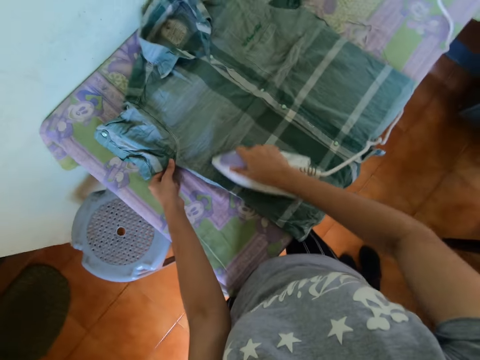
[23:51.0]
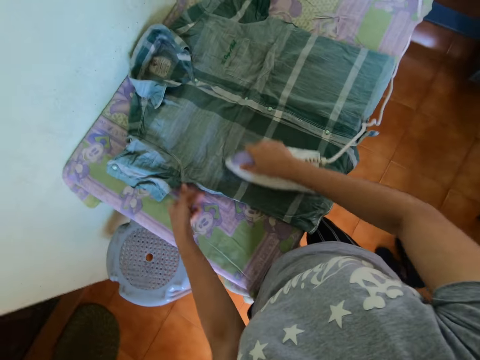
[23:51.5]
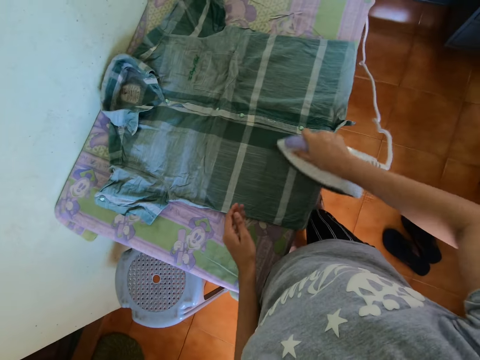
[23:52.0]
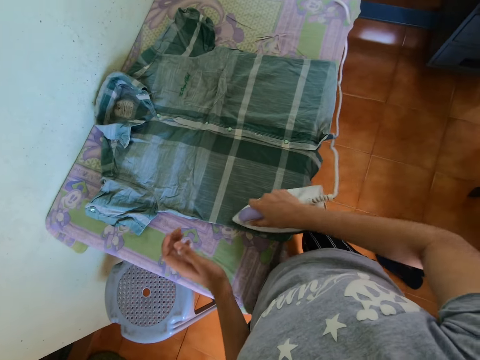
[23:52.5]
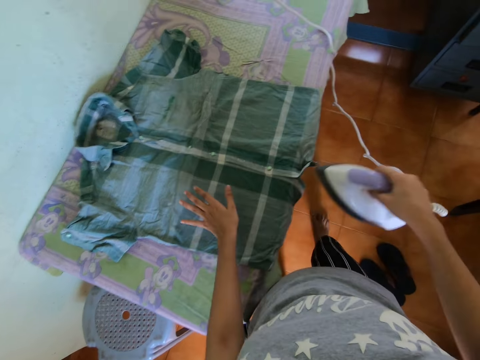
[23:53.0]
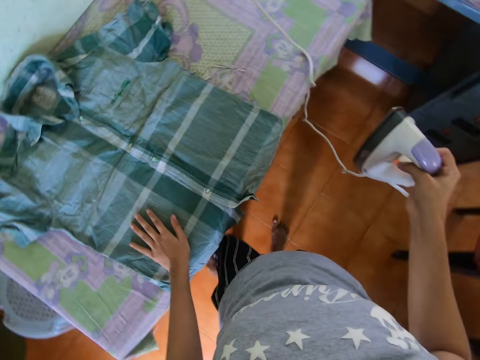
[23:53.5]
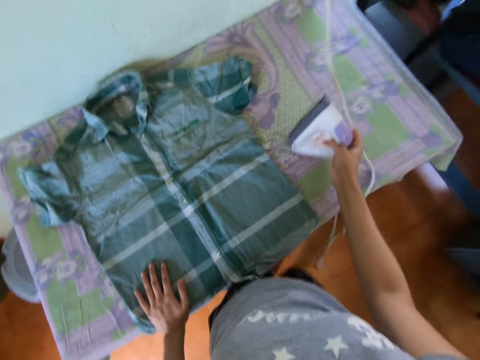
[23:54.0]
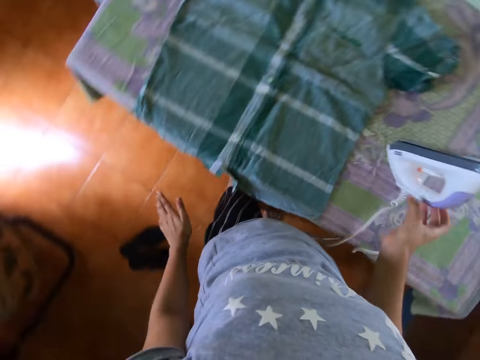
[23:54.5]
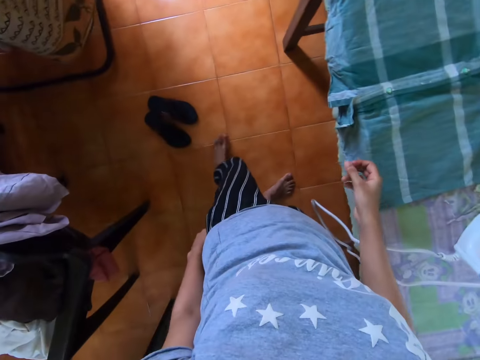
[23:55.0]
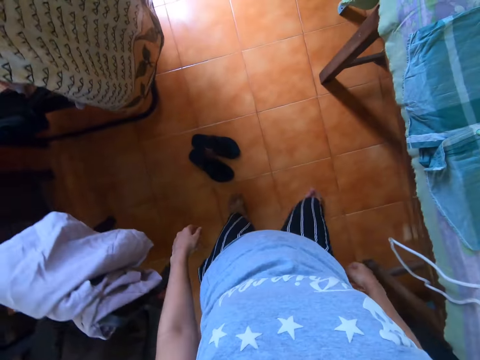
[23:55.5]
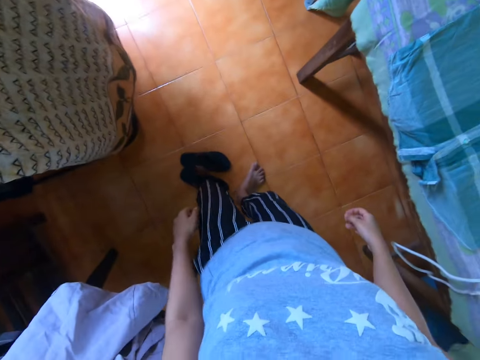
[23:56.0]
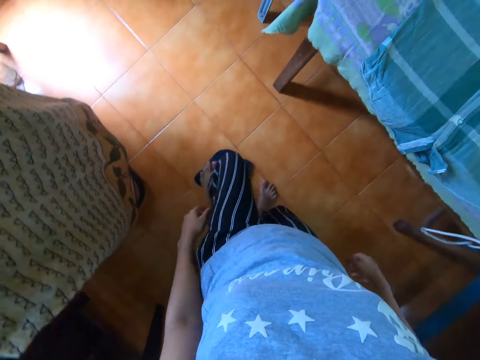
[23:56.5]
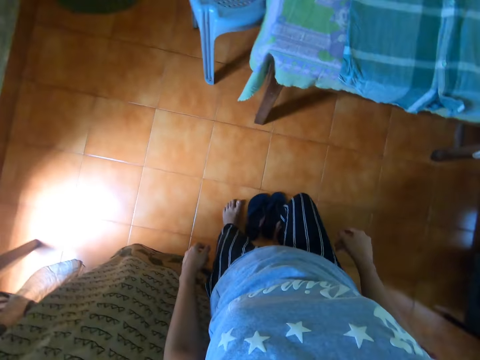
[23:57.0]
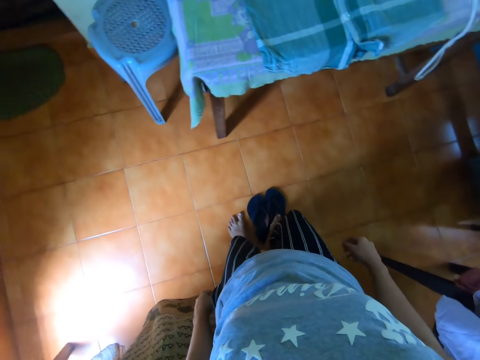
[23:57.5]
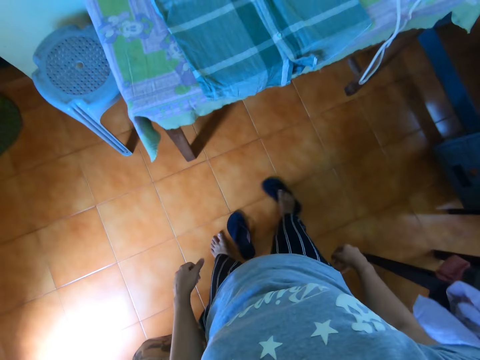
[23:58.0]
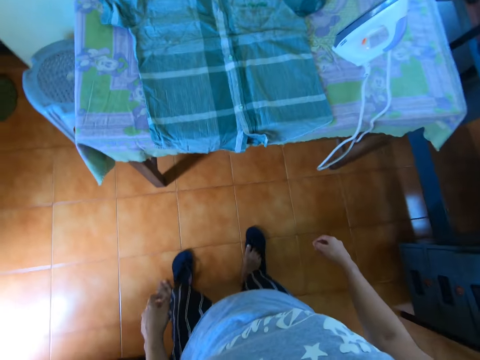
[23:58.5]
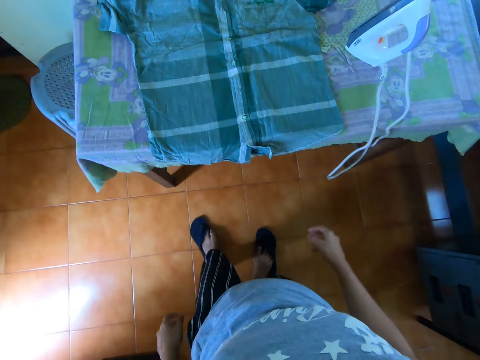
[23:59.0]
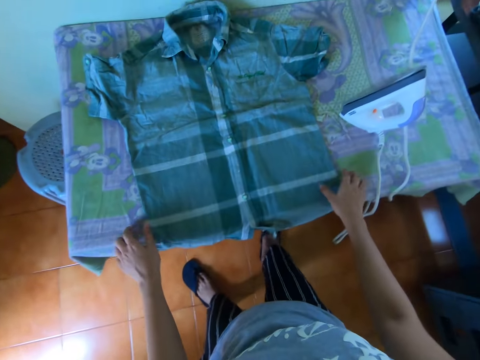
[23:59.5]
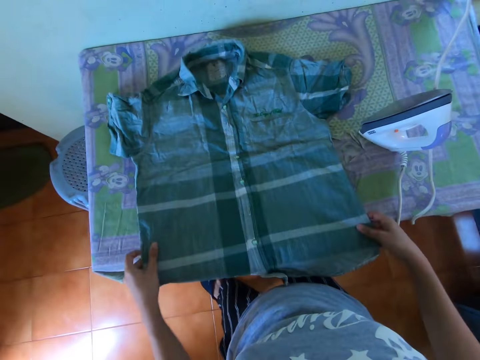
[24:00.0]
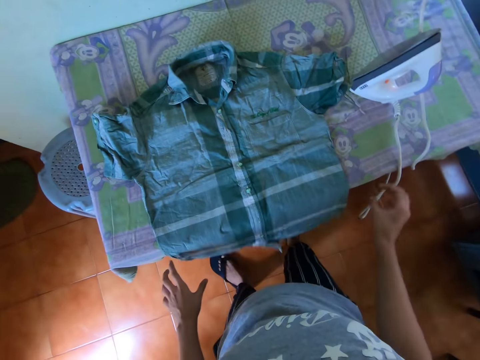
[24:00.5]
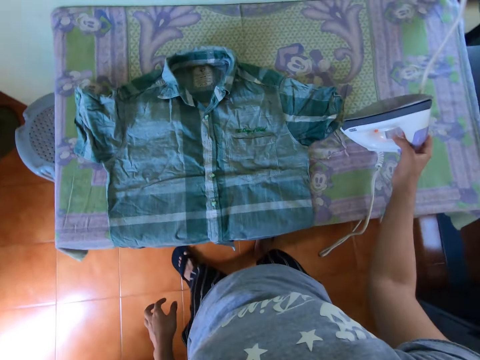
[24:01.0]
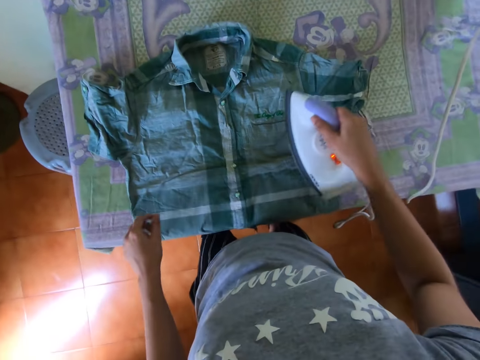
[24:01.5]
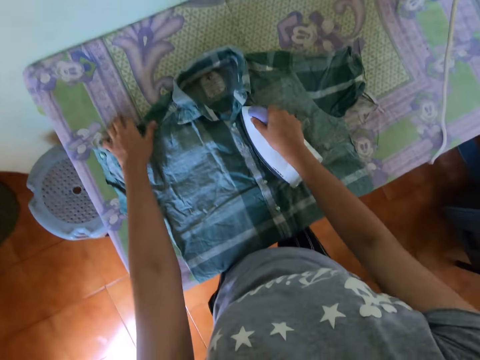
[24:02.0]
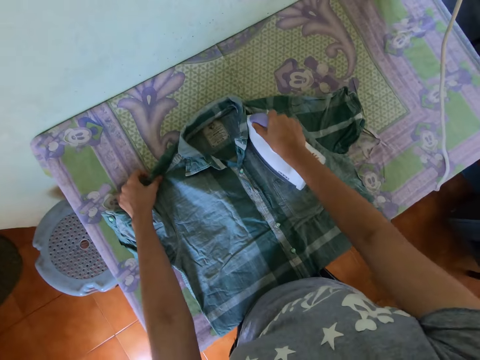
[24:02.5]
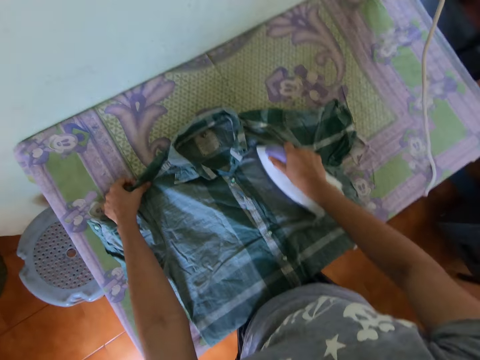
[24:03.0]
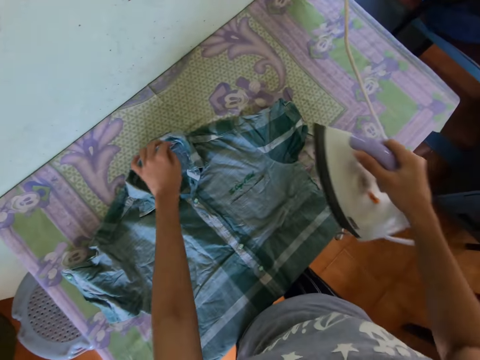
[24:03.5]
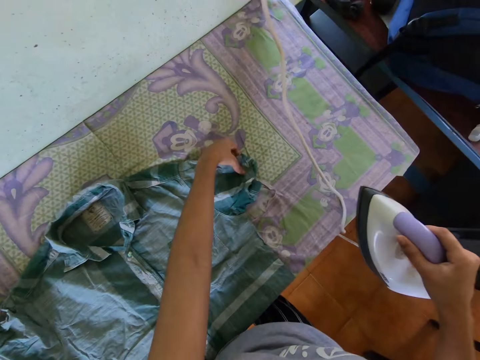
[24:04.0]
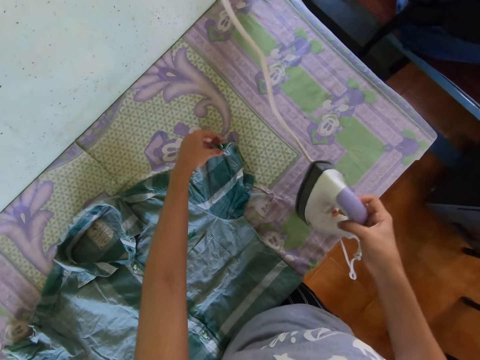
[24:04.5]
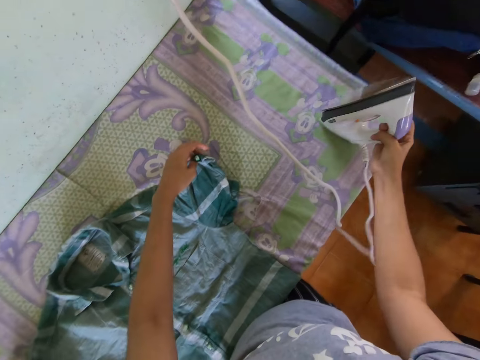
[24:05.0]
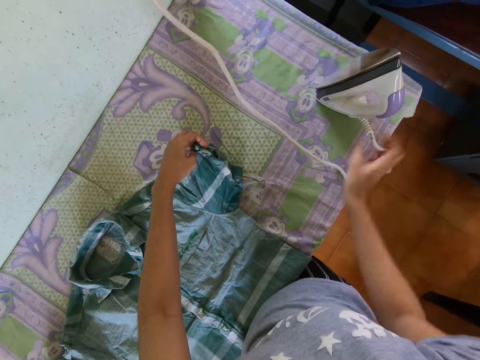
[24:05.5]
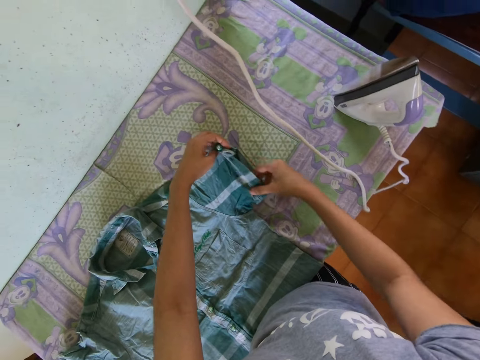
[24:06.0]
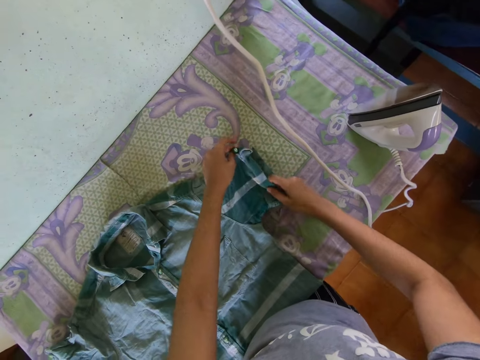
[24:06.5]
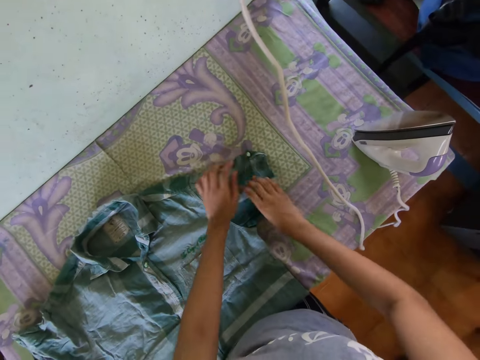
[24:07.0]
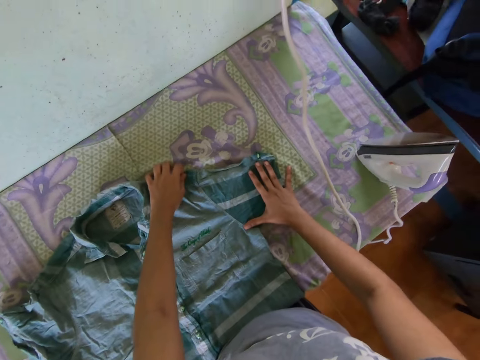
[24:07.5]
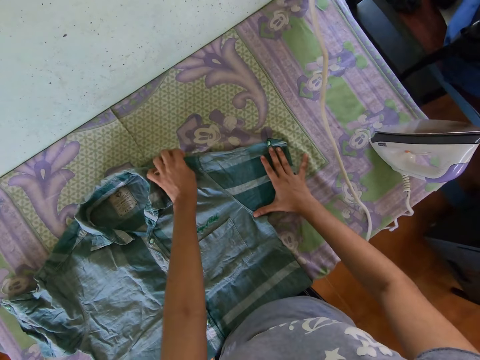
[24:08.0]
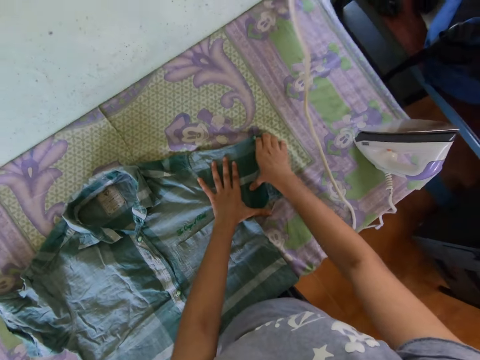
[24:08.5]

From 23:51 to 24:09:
The camera wearer puts the iron box or iron on the table. They put on the sandals. They drag the shirt on the ironing board. They pick the iron box. They iron the shirt using the iron box. They put the iron box on the table. They hold the cloth. They straighten the shirt.

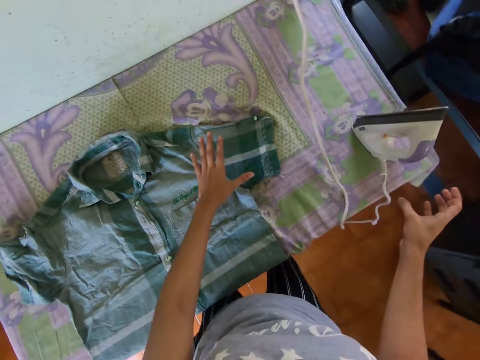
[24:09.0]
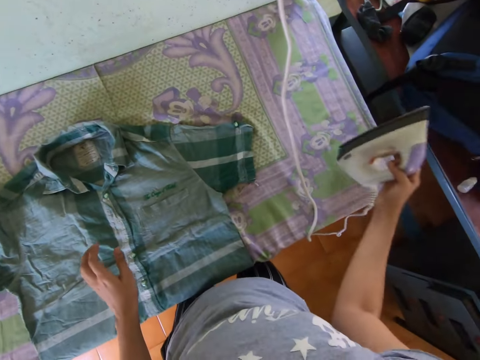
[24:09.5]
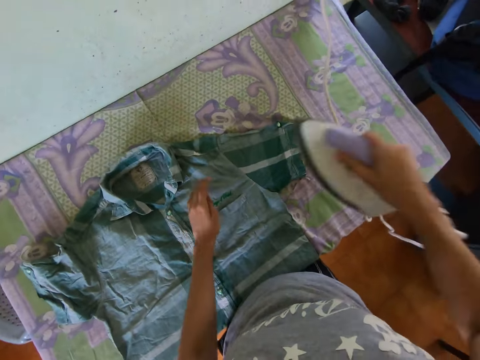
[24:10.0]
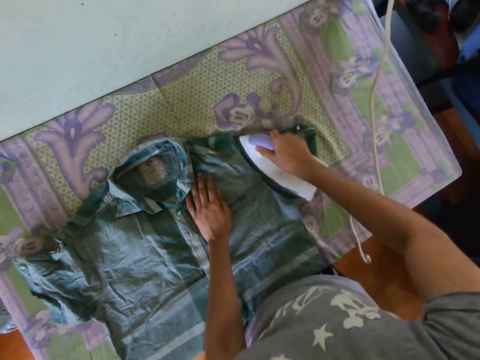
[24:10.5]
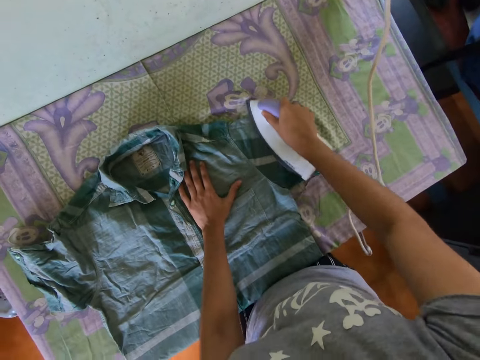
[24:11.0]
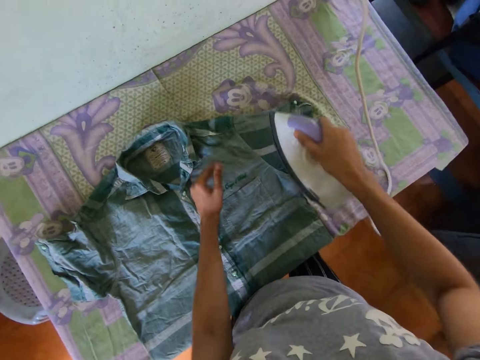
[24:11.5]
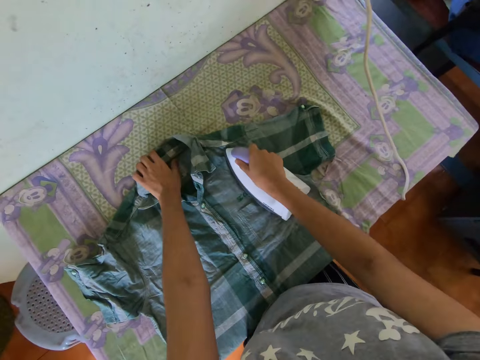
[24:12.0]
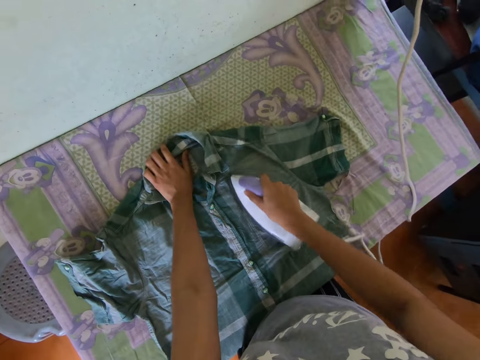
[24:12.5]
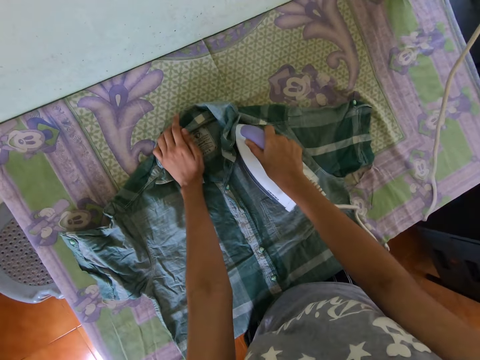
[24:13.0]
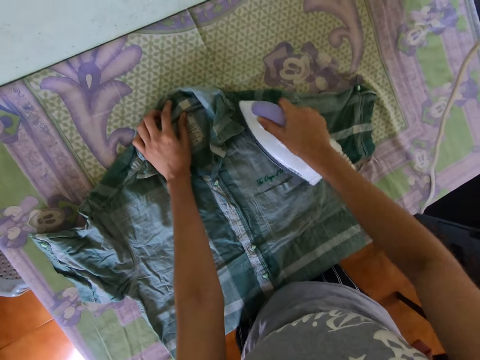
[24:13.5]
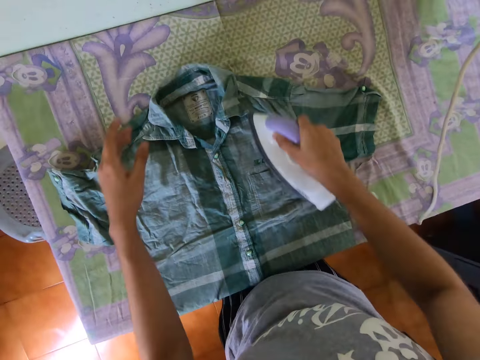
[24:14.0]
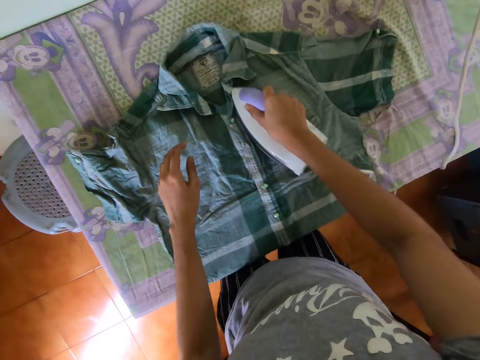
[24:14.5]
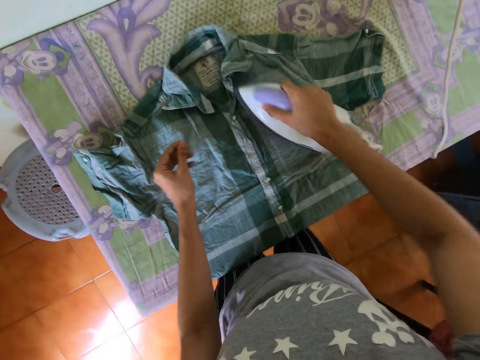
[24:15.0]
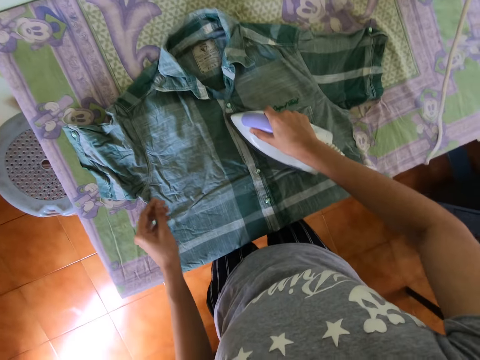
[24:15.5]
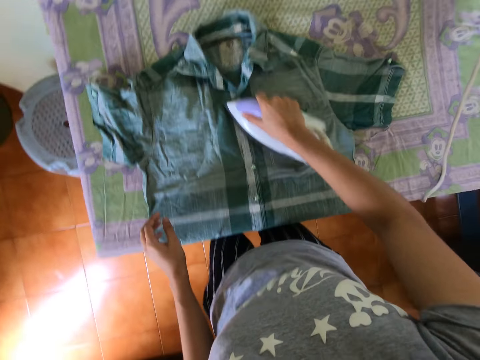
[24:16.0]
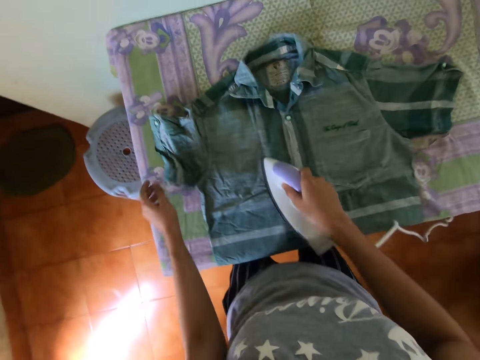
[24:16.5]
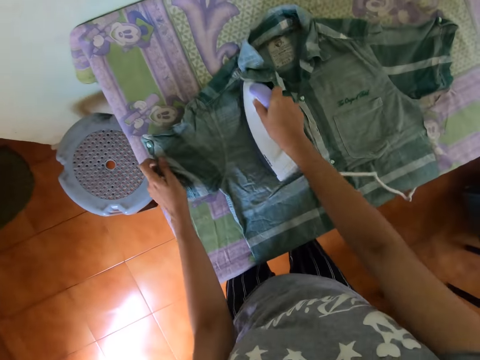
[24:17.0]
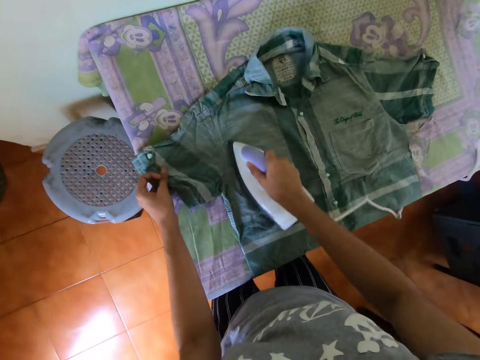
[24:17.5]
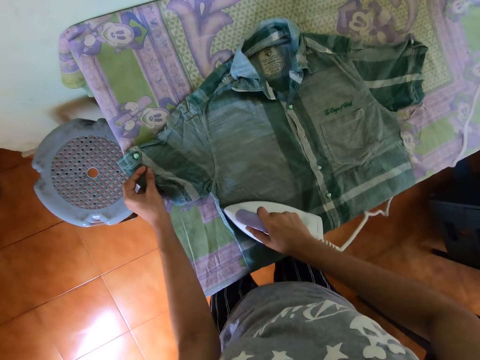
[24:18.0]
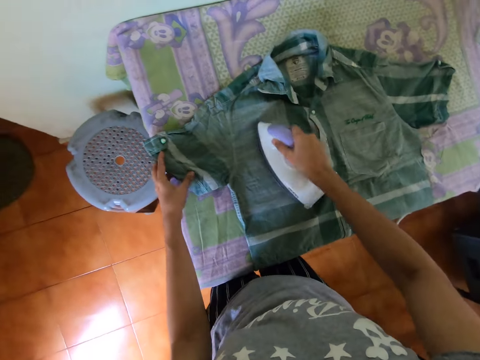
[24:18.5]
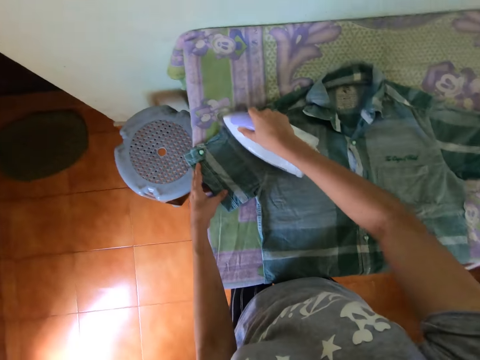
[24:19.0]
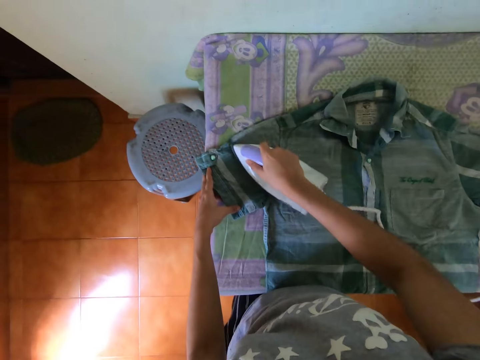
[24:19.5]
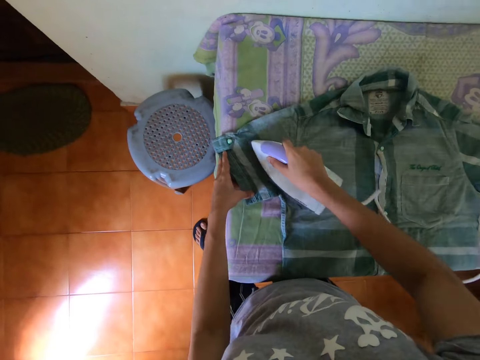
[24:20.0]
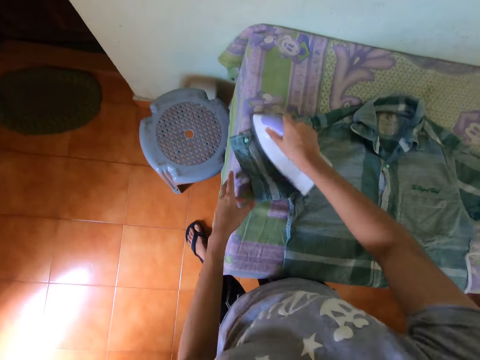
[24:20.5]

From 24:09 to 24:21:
The camera wearer picks an iron box. They iron the shirt using the iron box.
